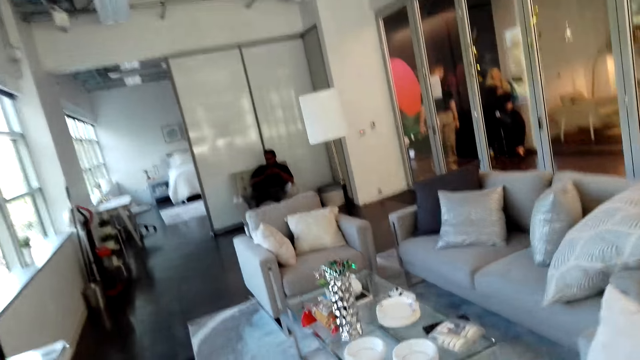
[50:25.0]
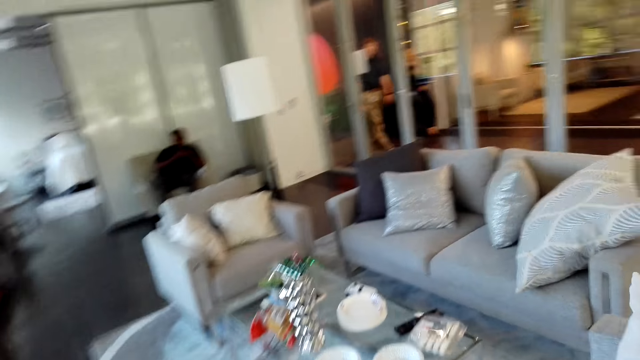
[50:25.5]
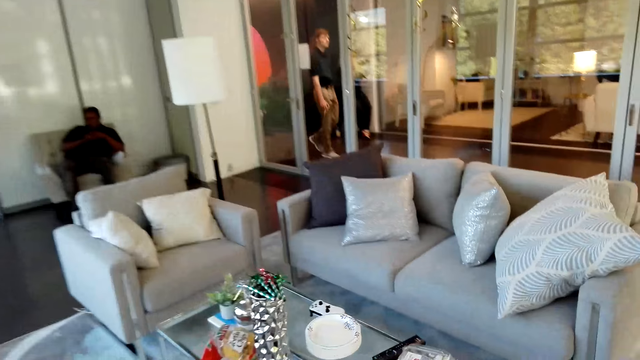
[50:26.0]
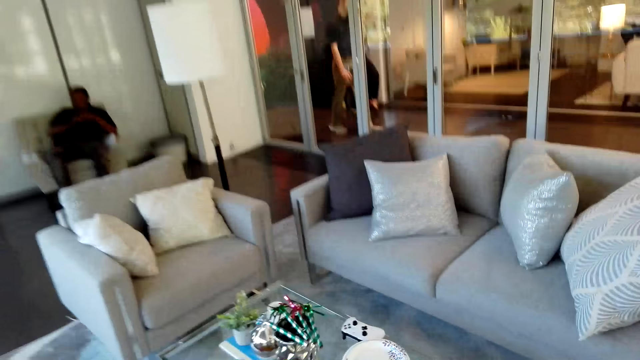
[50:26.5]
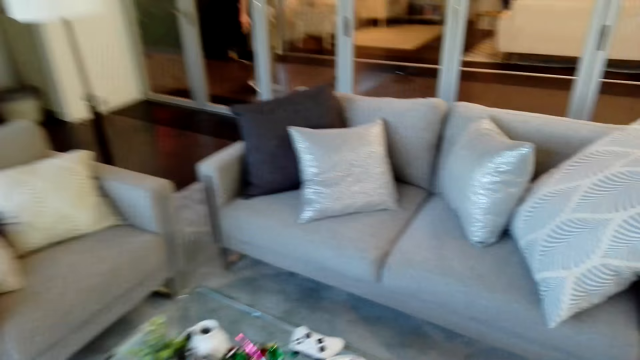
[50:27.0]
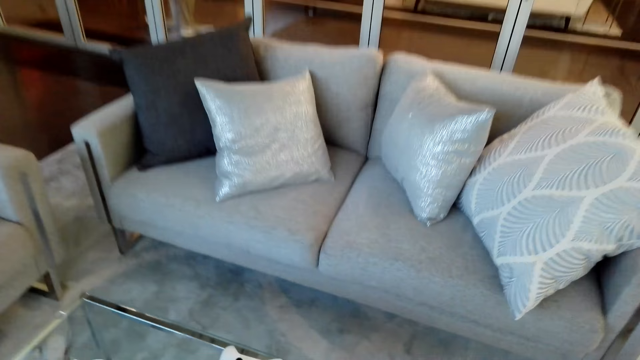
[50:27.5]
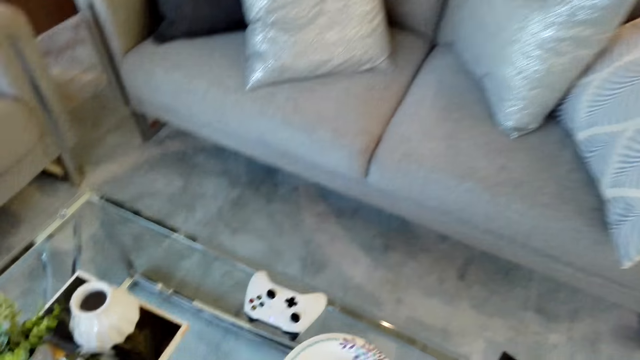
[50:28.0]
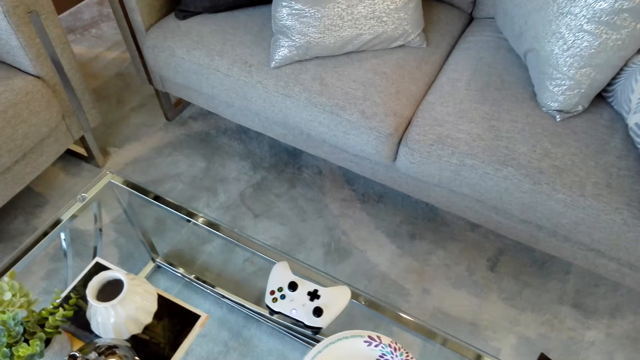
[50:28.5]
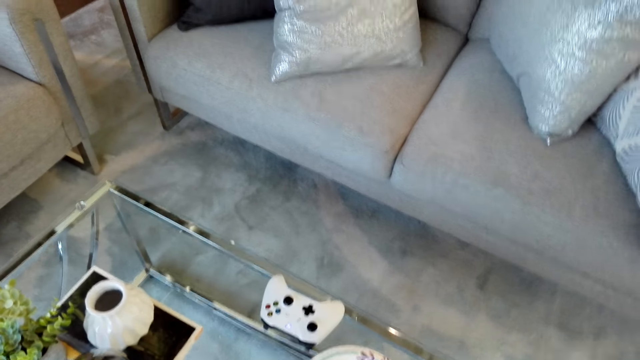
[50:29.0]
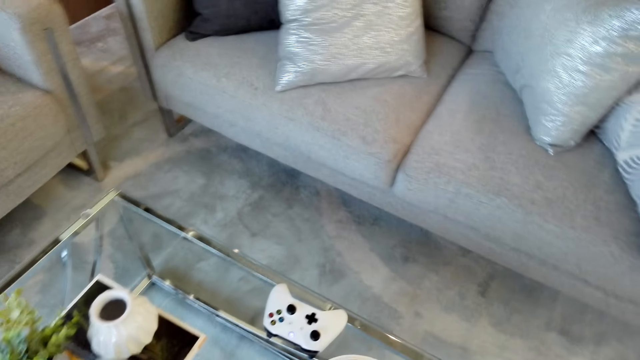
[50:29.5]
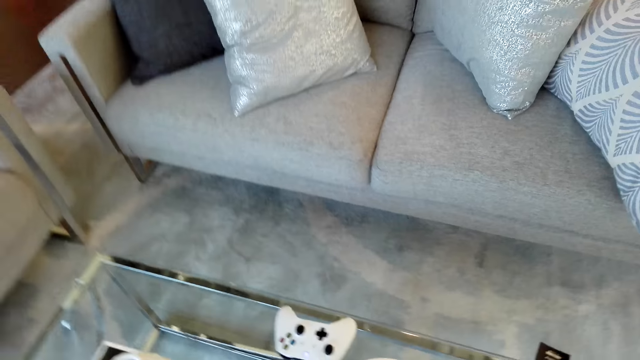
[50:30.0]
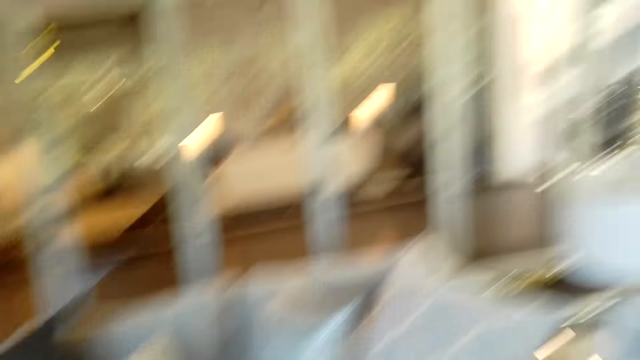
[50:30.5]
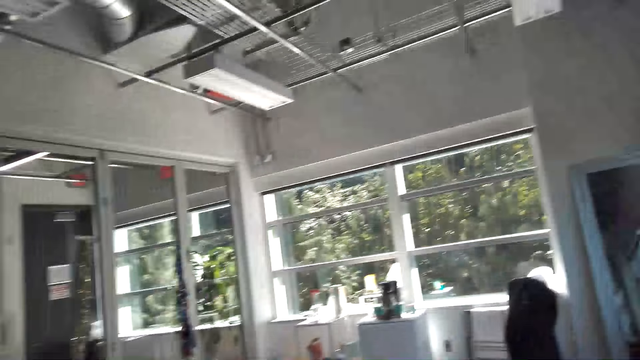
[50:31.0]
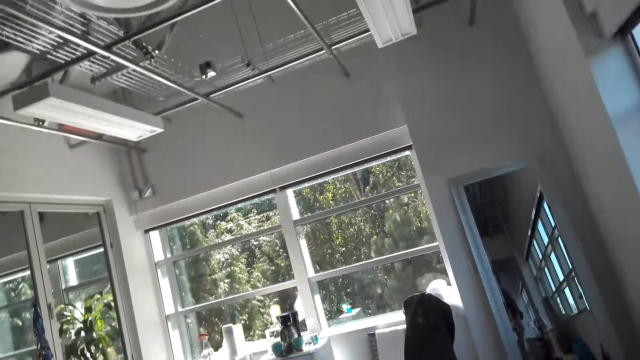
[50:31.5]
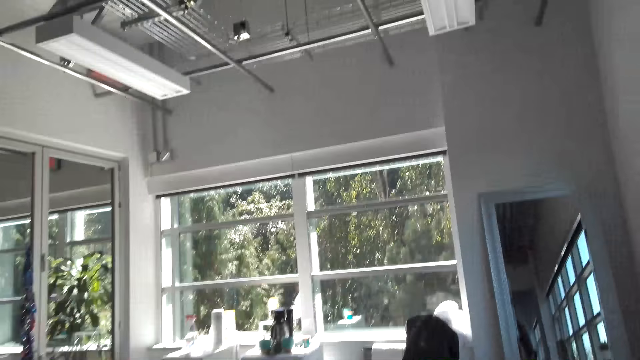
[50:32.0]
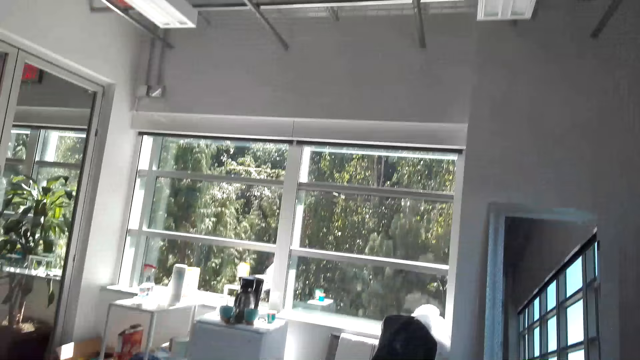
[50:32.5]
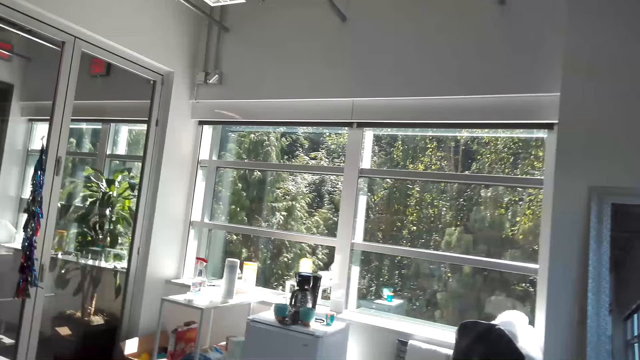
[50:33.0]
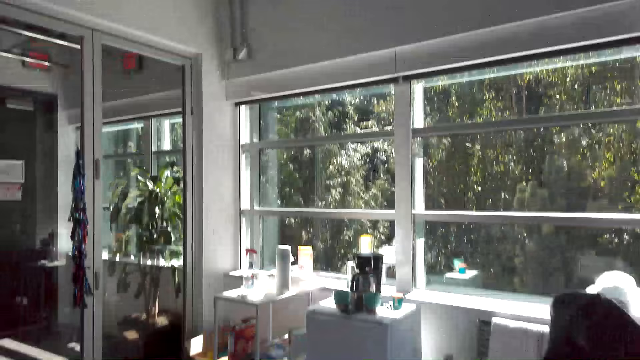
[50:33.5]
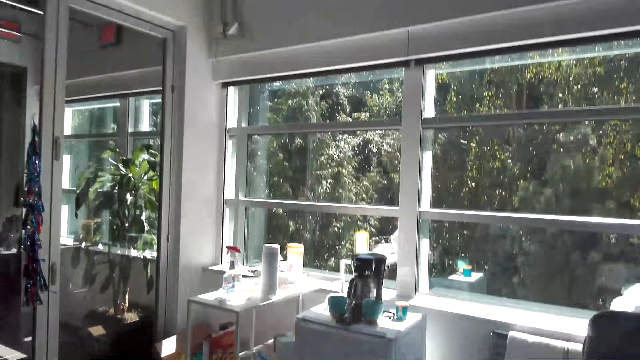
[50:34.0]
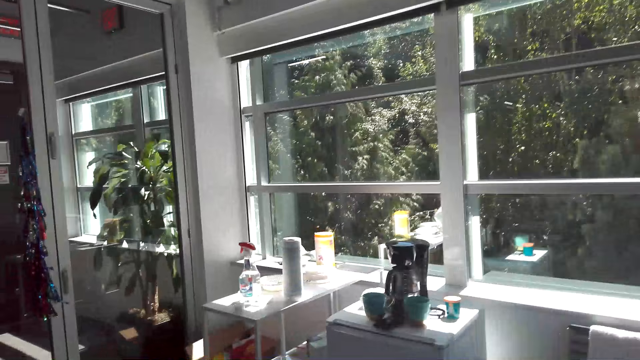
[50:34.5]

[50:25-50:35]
The camera wearer puts a can of soda on the table. They walk around.

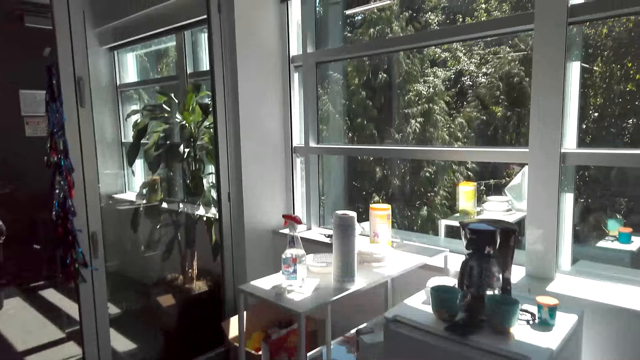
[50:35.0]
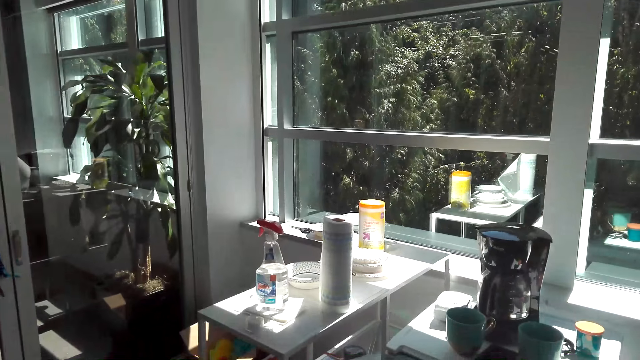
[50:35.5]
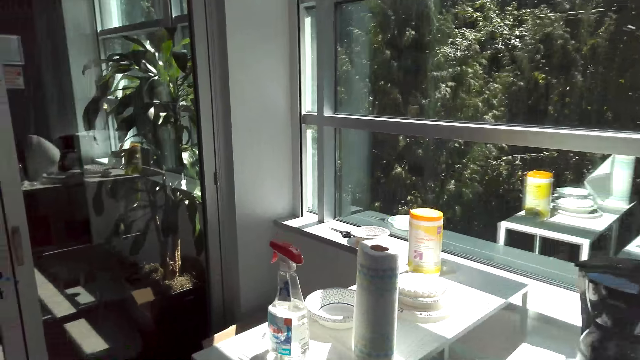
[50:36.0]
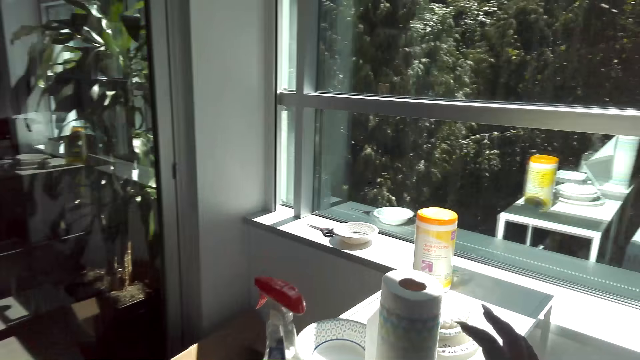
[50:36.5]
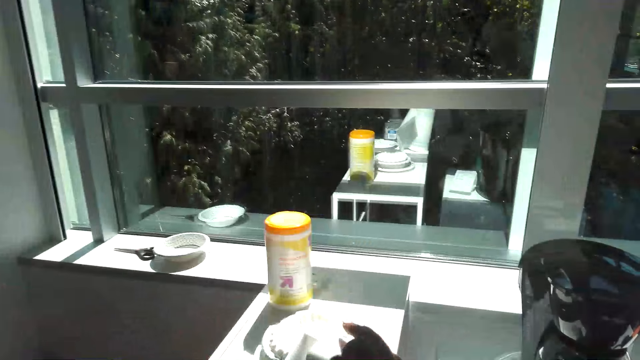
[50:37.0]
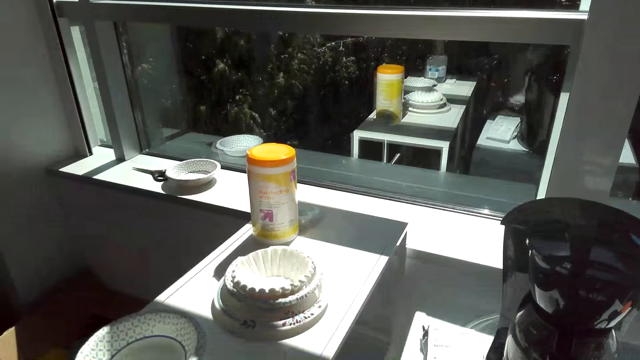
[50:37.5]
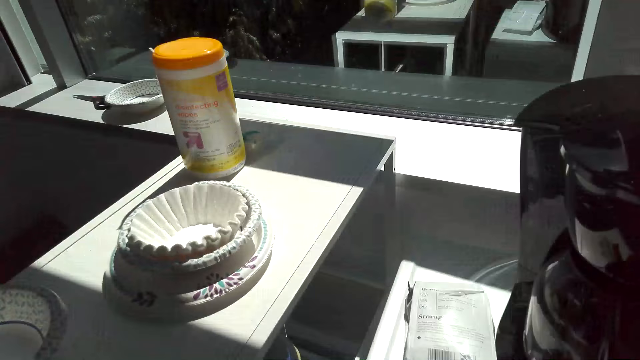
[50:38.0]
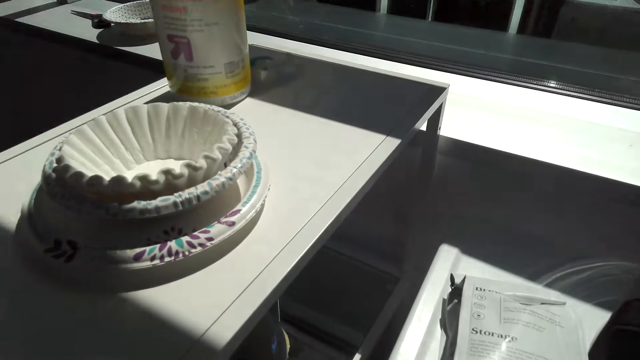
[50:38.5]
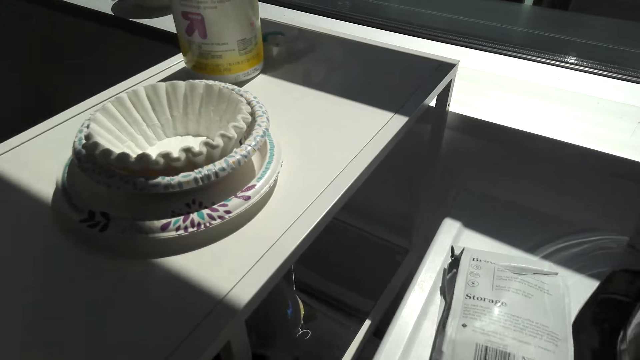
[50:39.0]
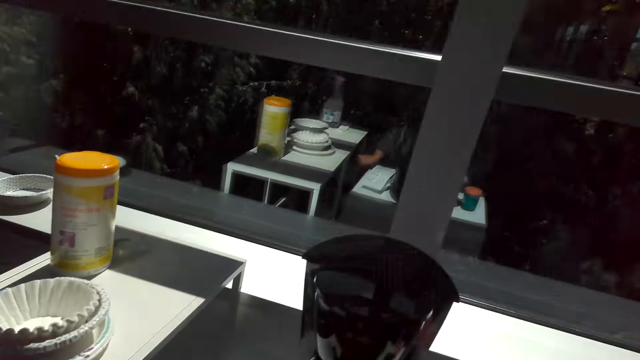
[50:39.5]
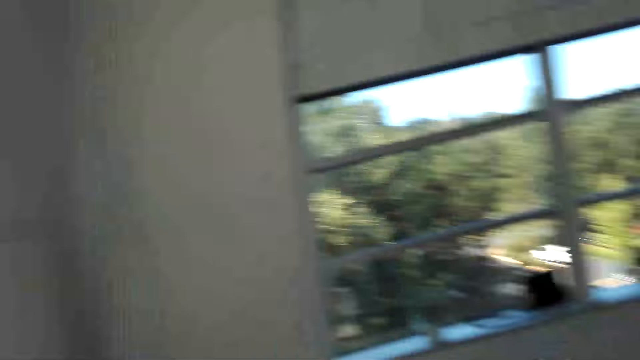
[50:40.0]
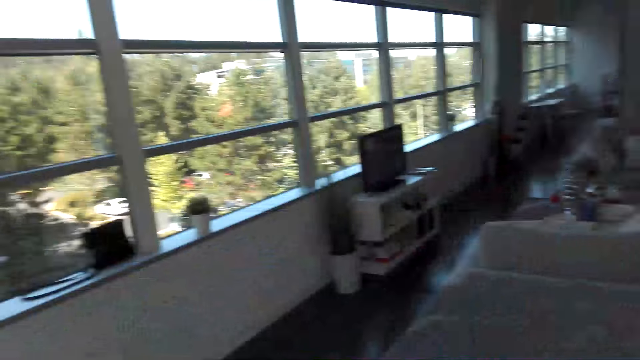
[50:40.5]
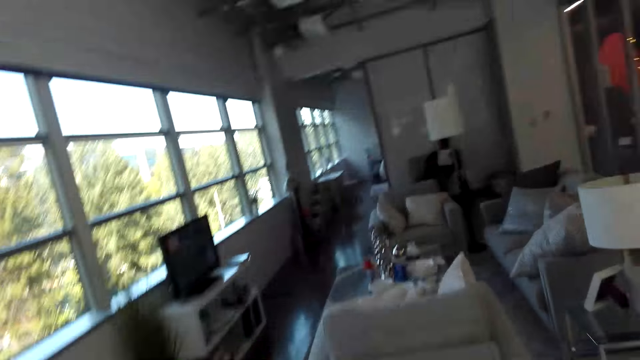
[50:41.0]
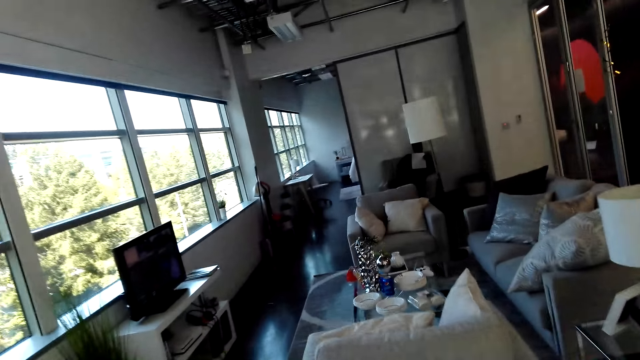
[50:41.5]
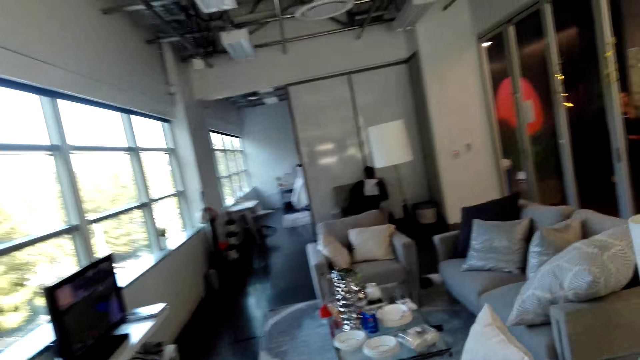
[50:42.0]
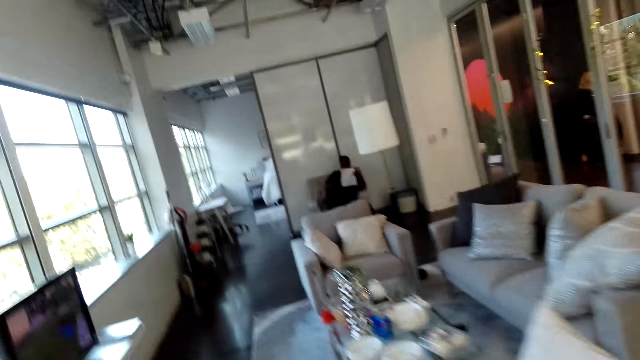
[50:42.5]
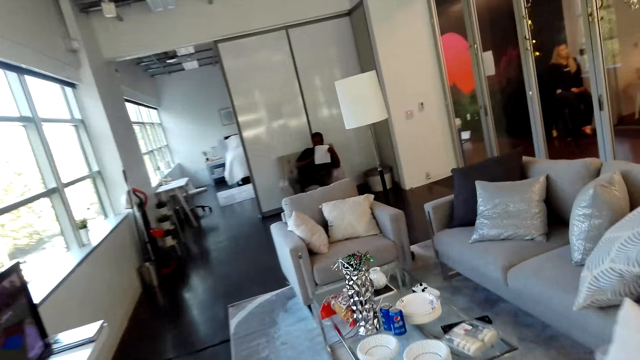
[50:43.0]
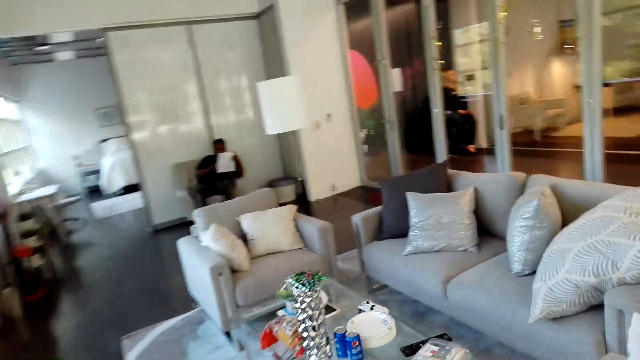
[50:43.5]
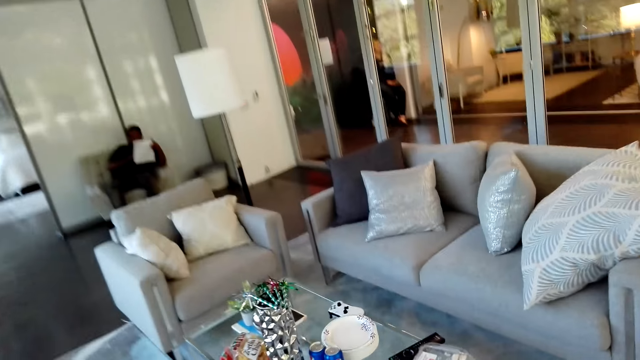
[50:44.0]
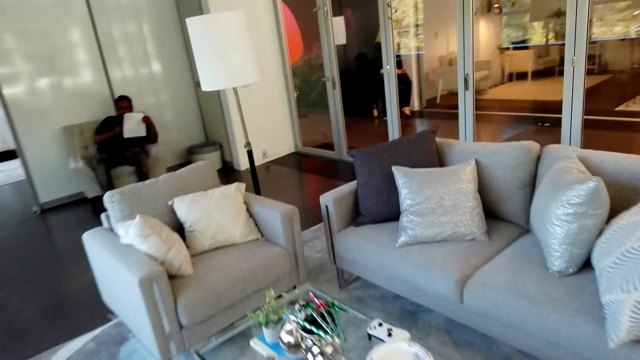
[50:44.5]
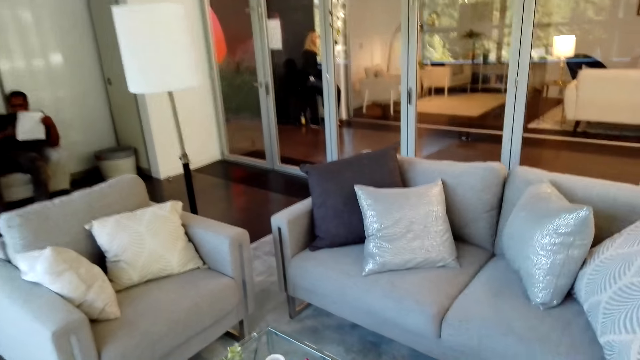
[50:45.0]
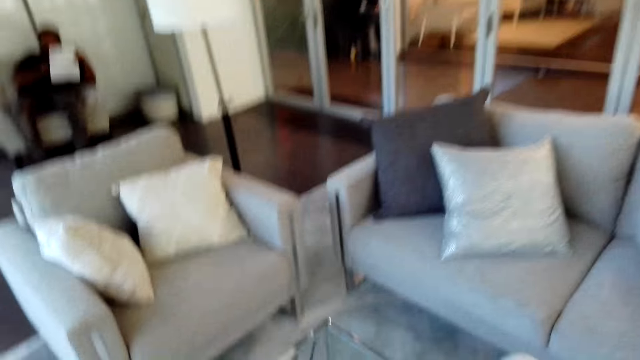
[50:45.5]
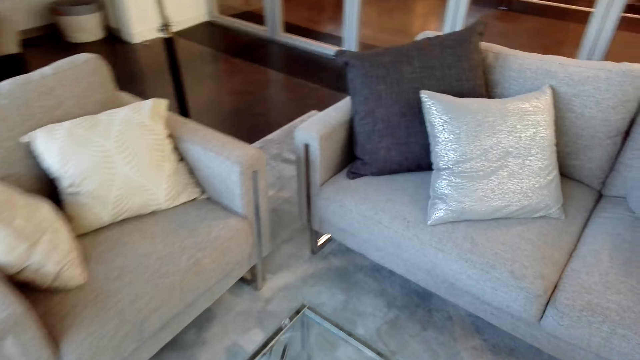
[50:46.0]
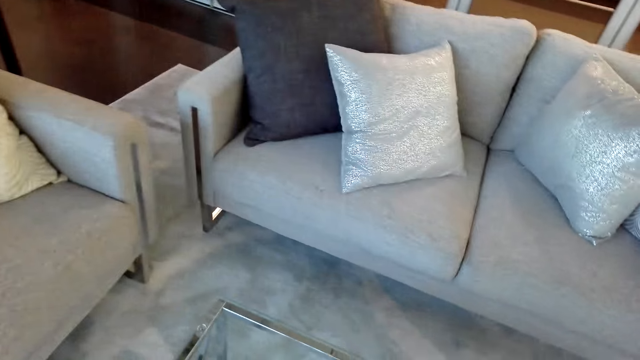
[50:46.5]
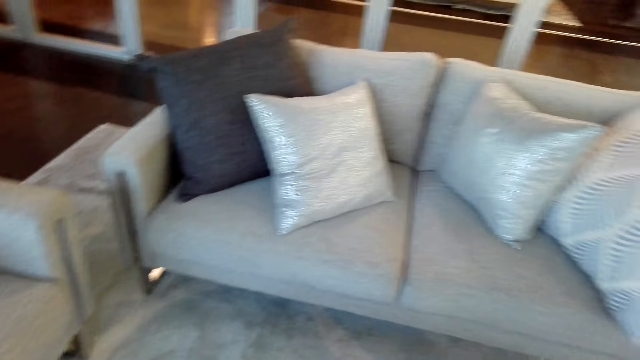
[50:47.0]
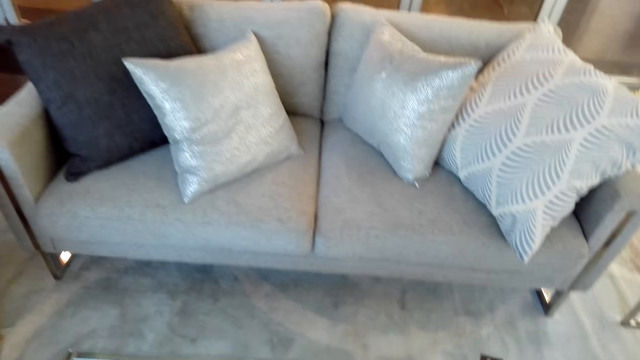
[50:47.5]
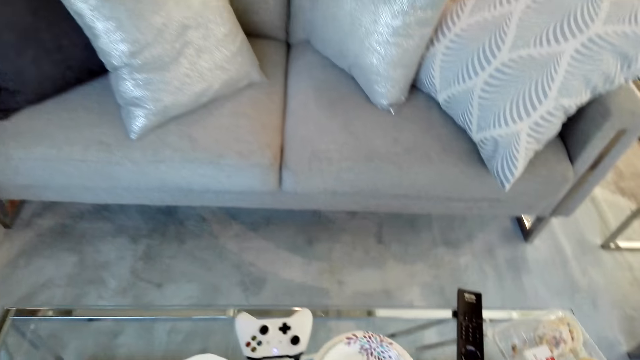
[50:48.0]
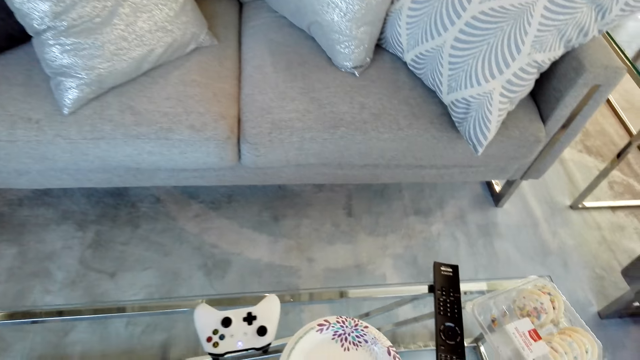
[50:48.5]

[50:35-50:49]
The camera wearer picks up the napkin from the countertop. They pick up something. A man reads a paper. The camera wearer puts the napkin on the table.
